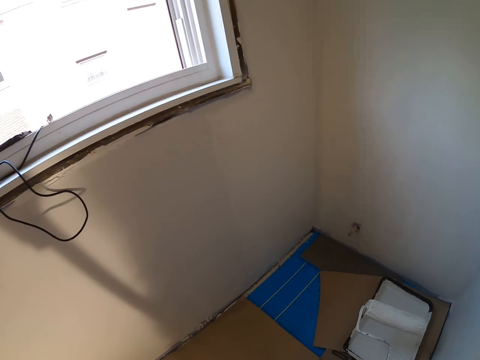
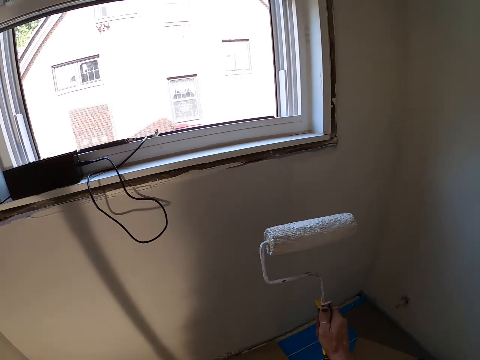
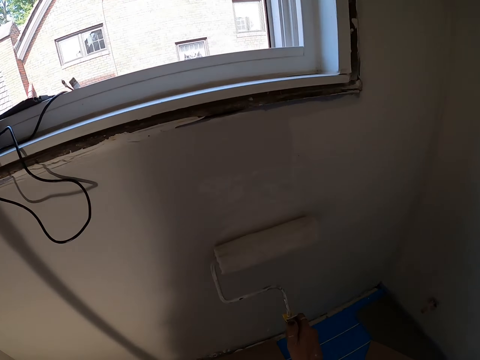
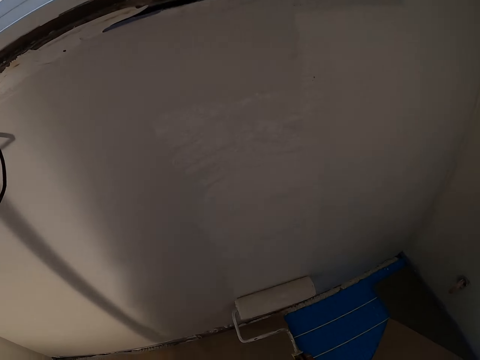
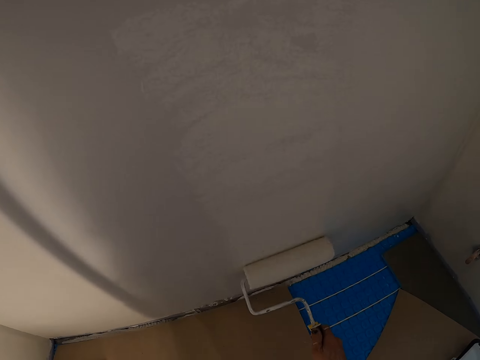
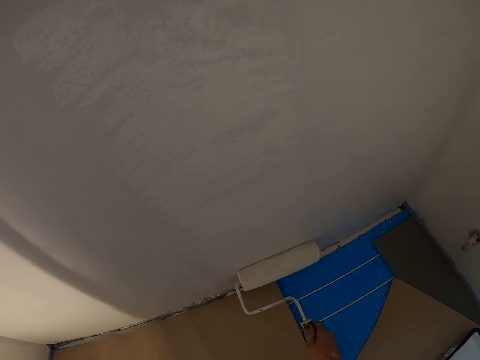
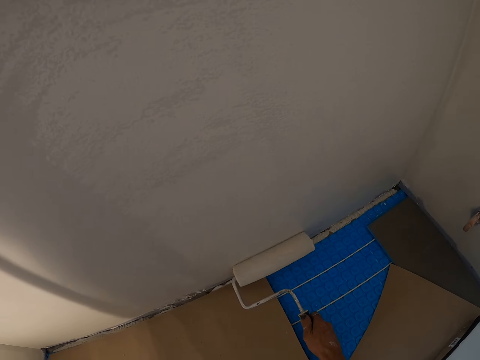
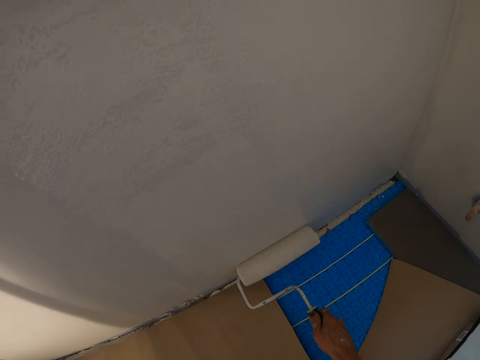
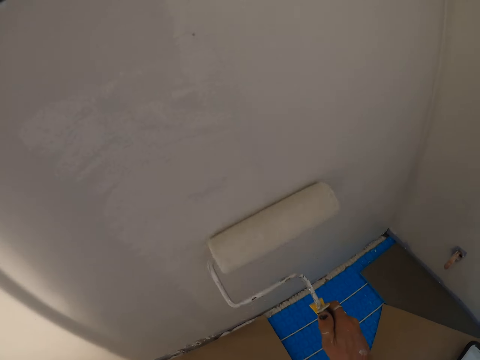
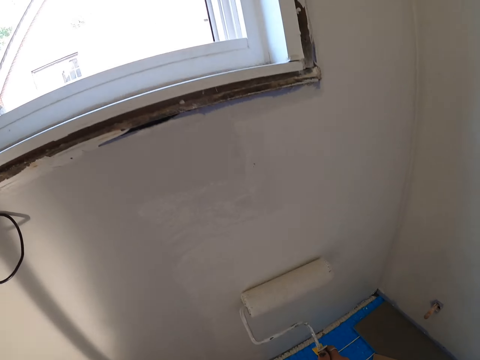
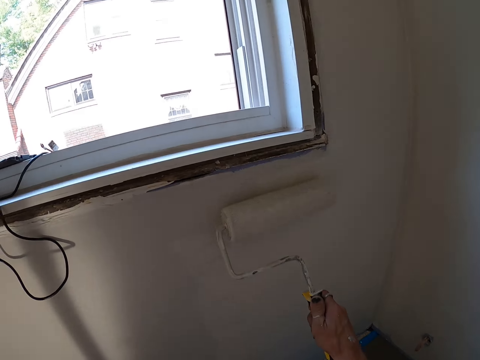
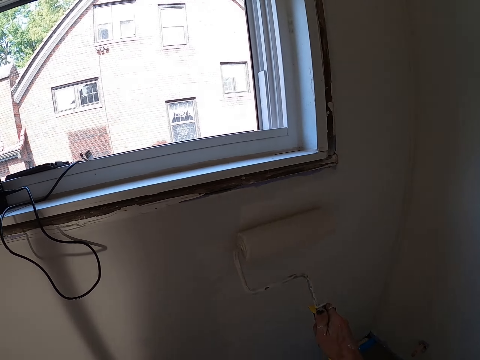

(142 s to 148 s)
The camera wearer paints the wall with the paint roller.

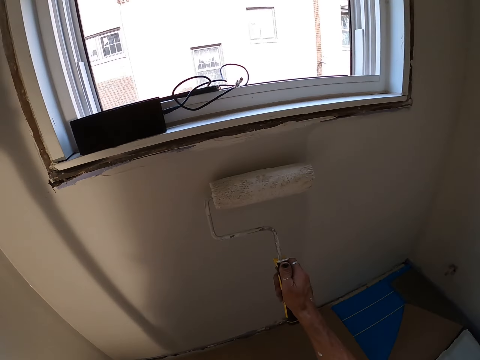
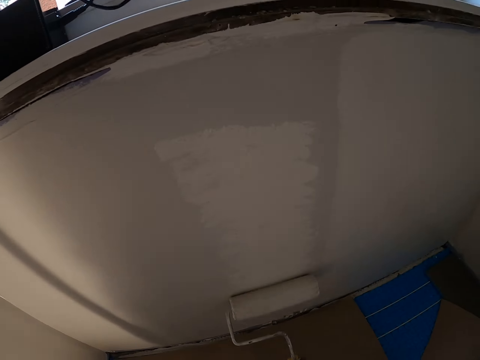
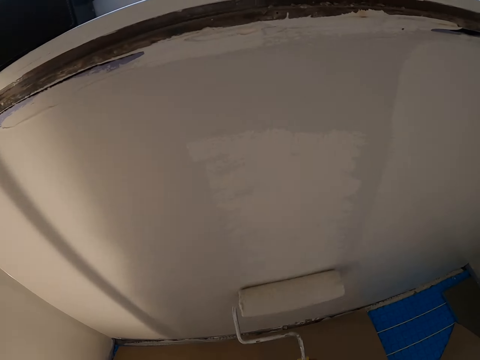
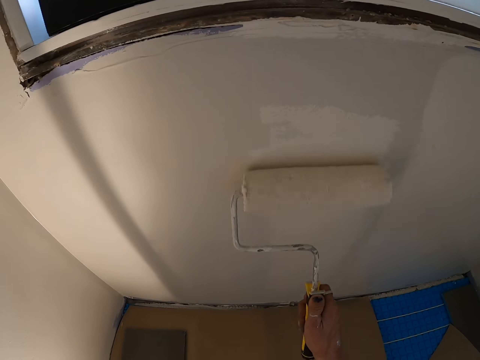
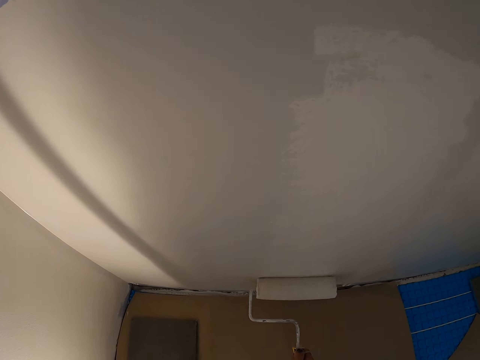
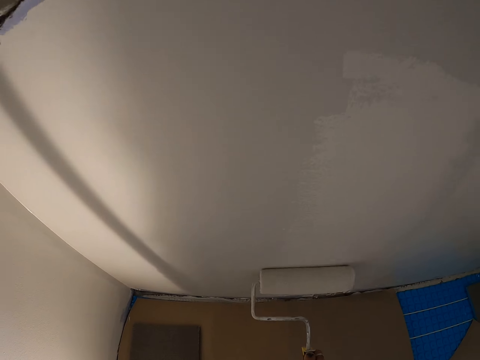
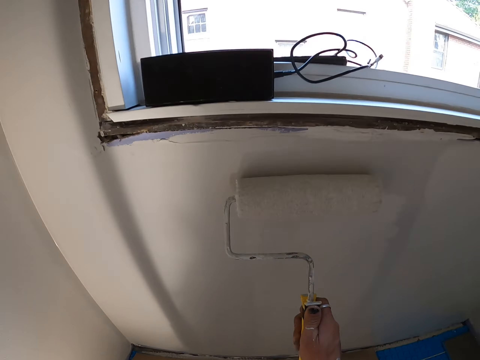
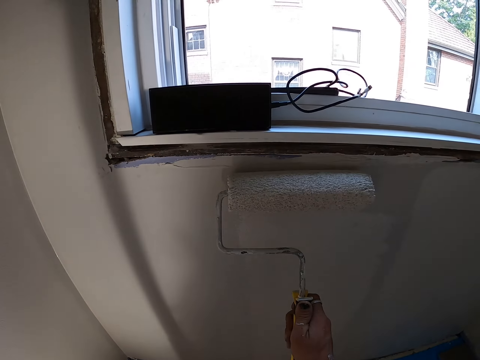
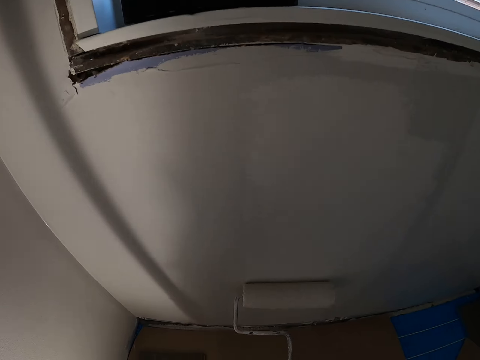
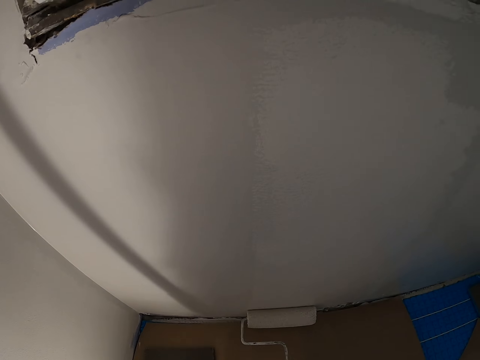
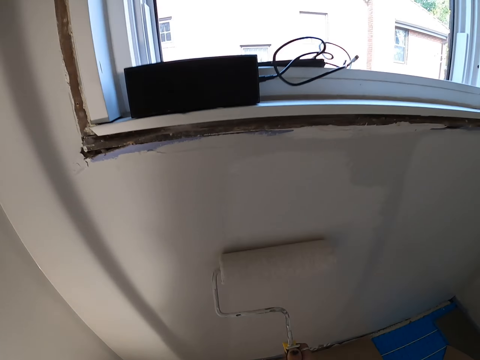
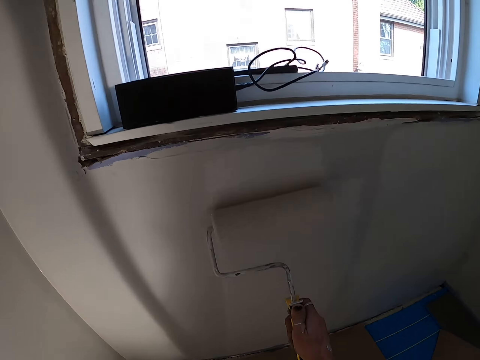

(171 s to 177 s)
The camera wearer paints the wall with the paint roller.

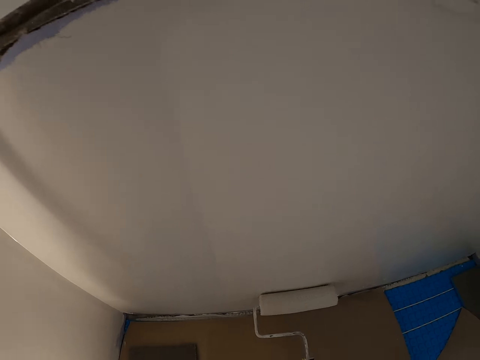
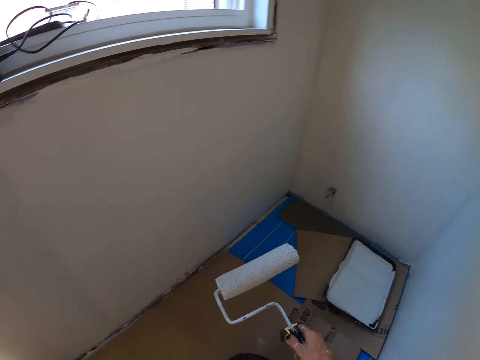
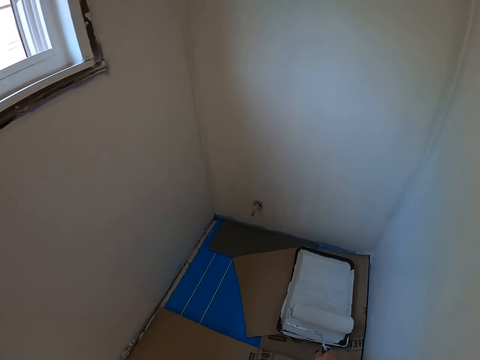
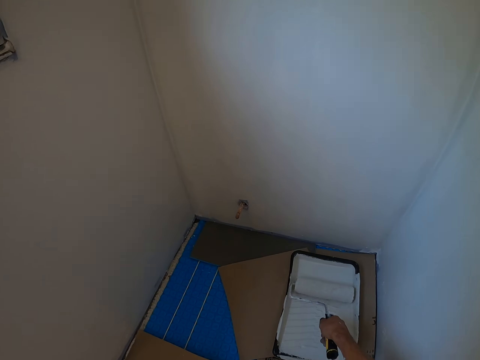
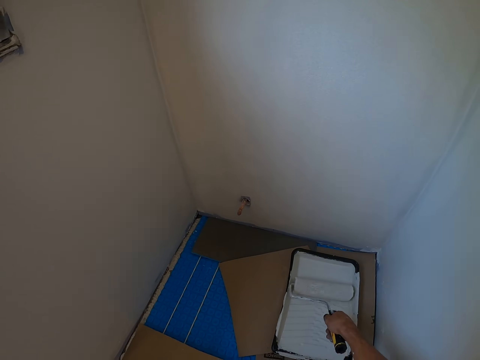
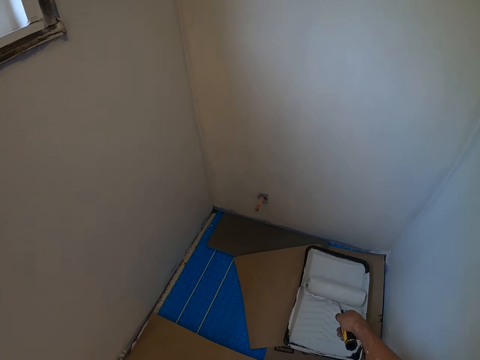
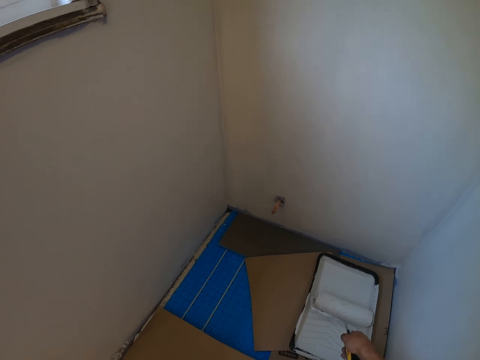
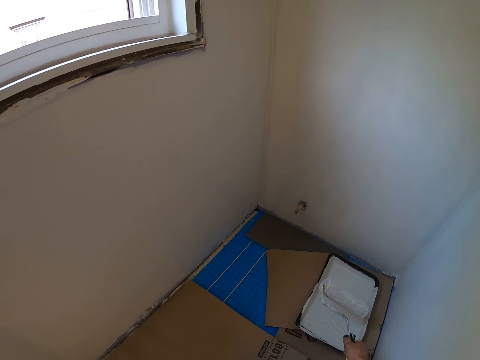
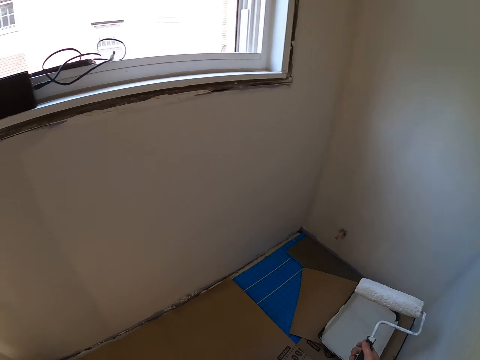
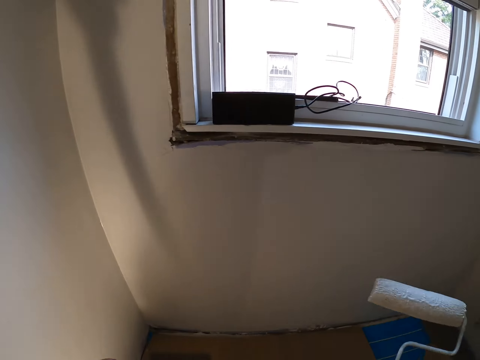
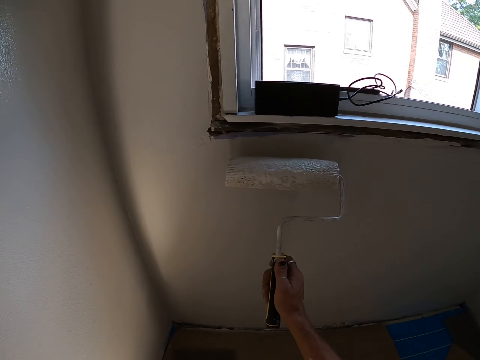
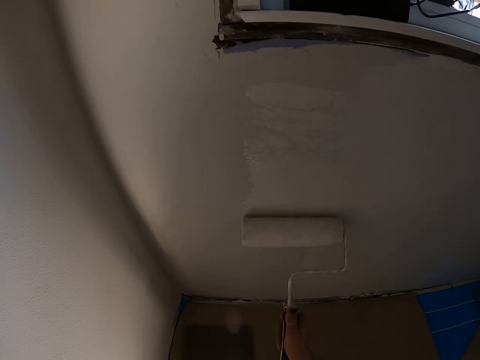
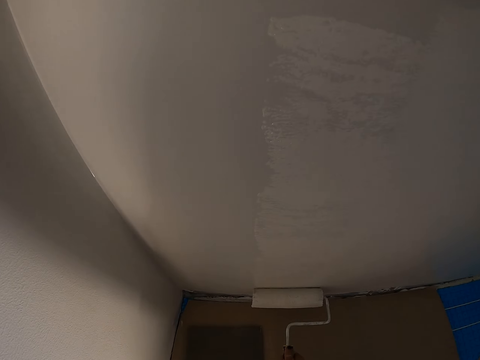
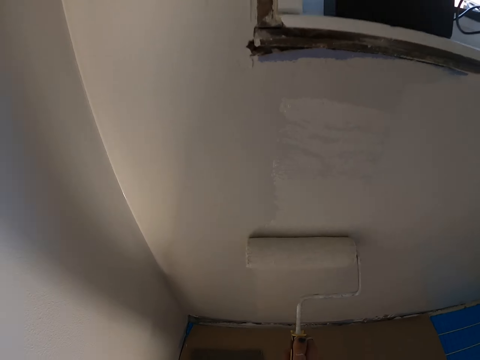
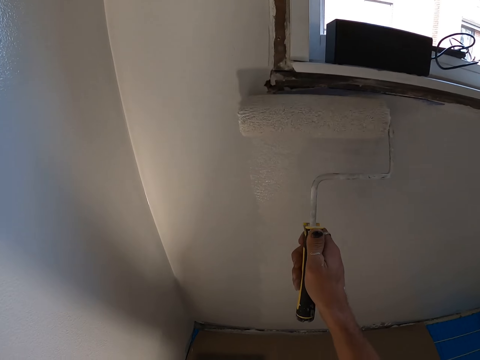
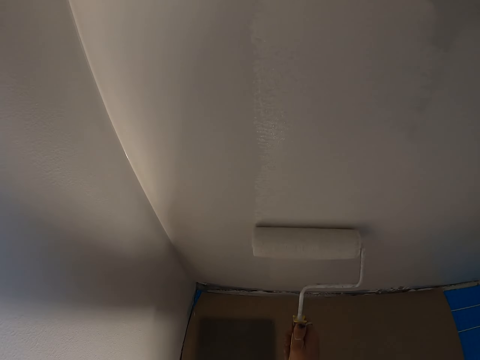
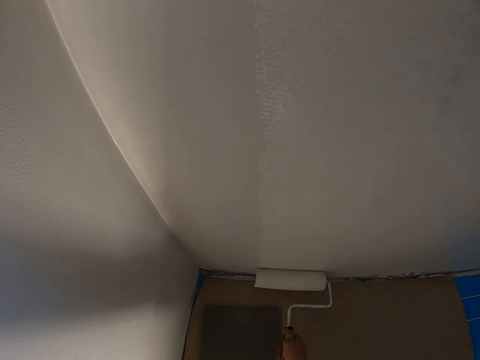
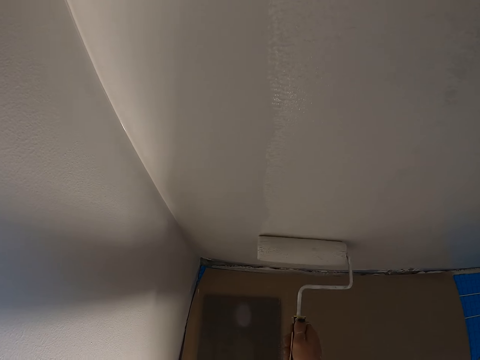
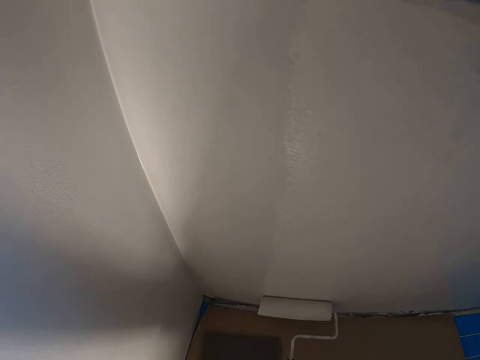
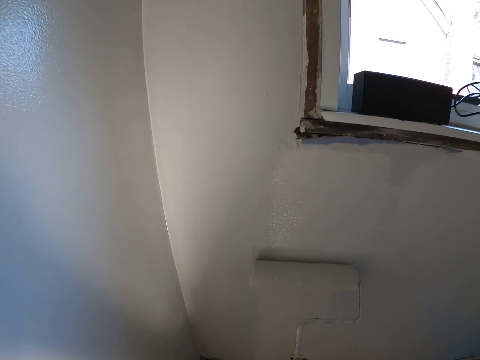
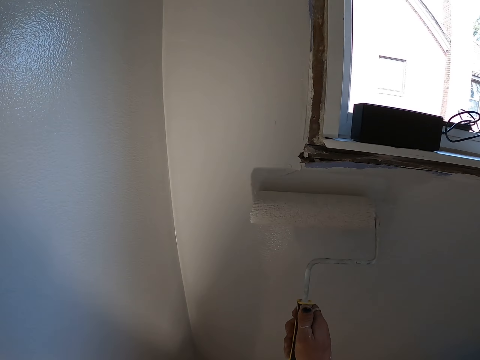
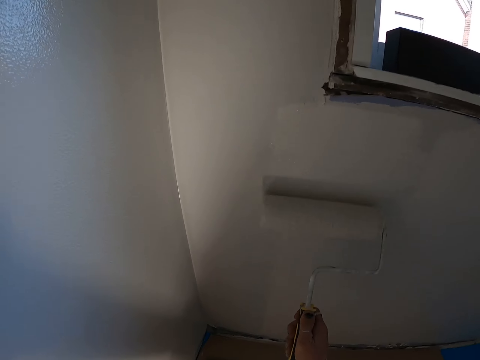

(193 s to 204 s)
The camera wearer rolls a trim roller in a paint tray. They apply paint on the paint roller. They paint the wall with the paint roller.

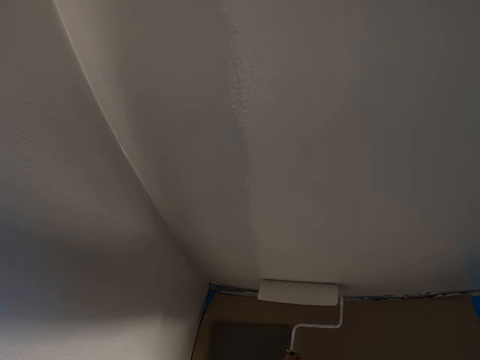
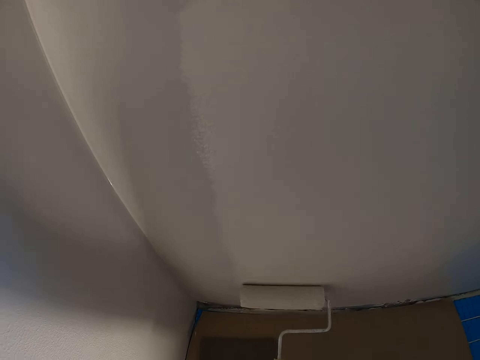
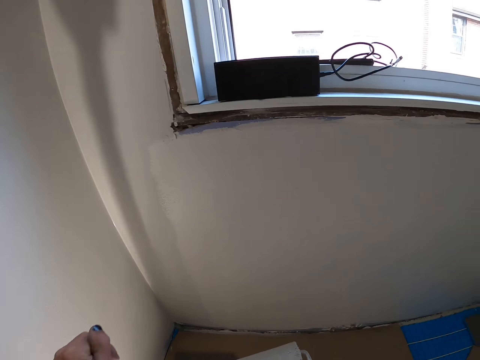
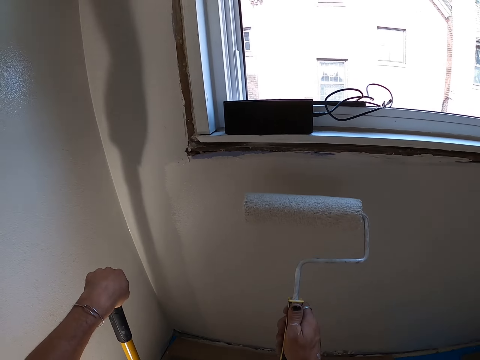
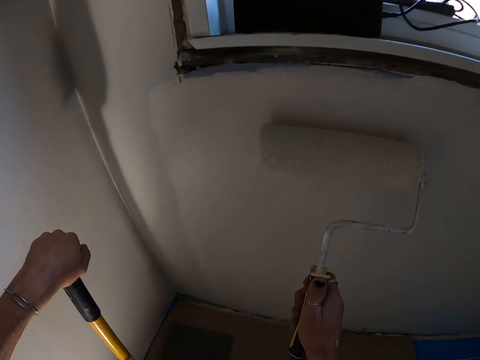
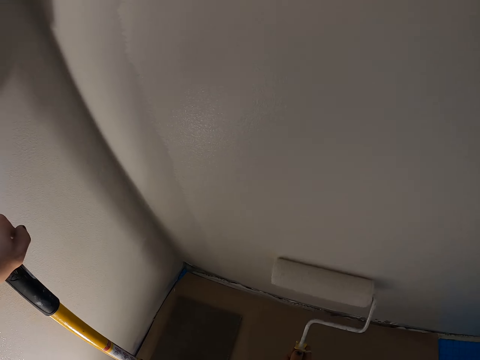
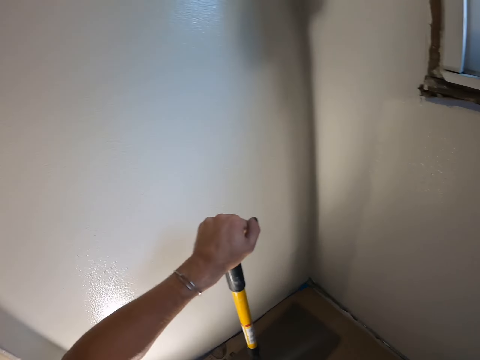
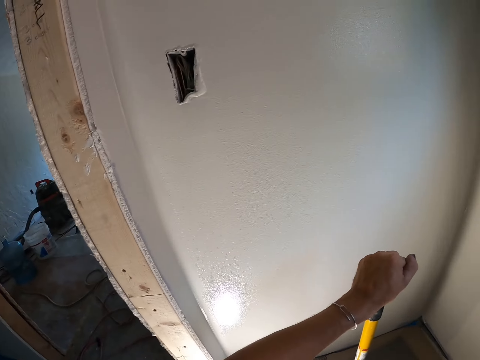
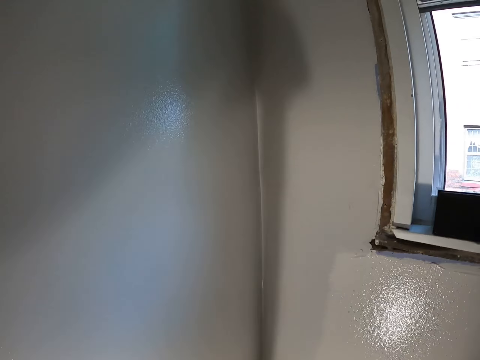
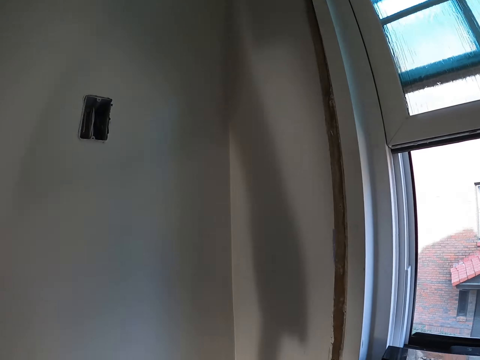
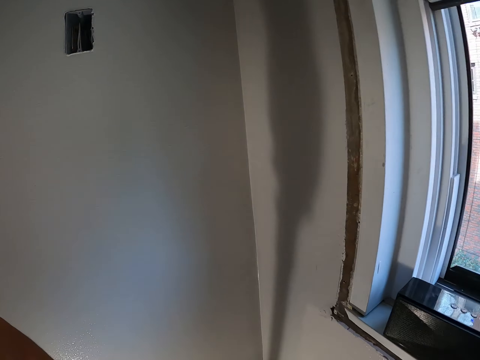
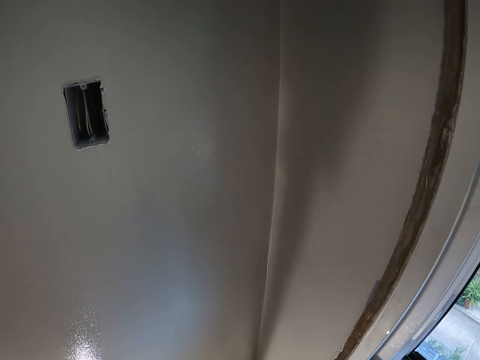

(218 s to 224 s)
The camera wearer holds a handle of the trim roller.
